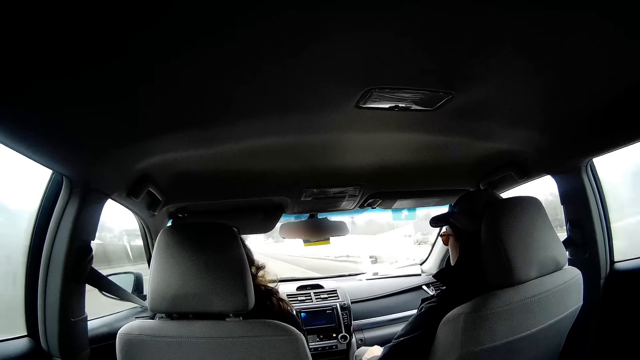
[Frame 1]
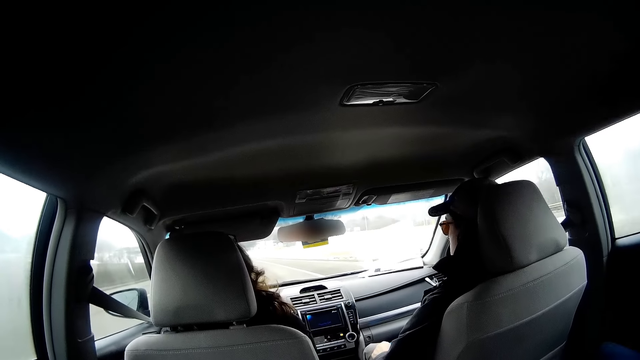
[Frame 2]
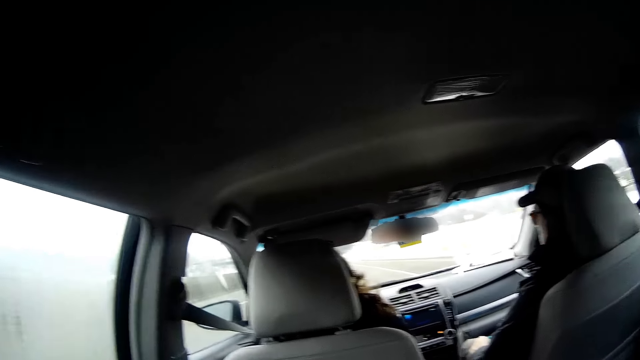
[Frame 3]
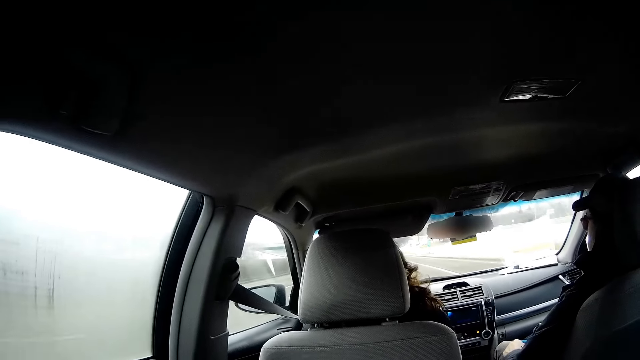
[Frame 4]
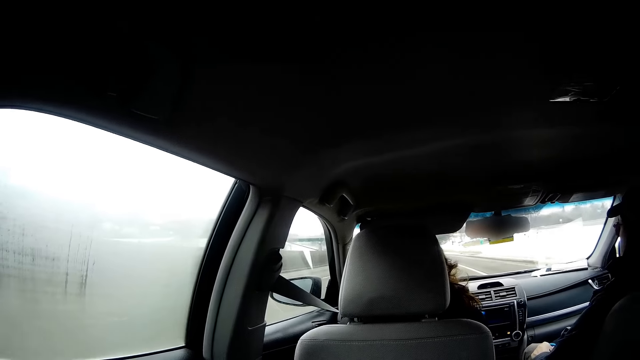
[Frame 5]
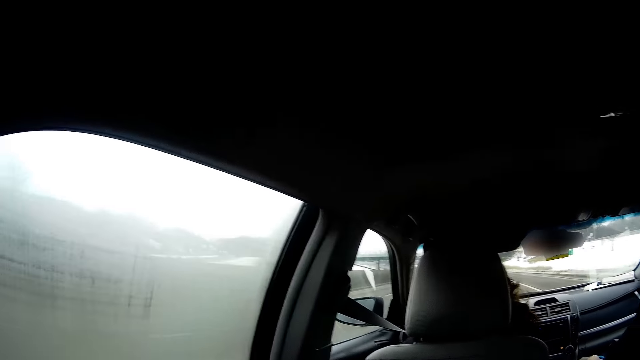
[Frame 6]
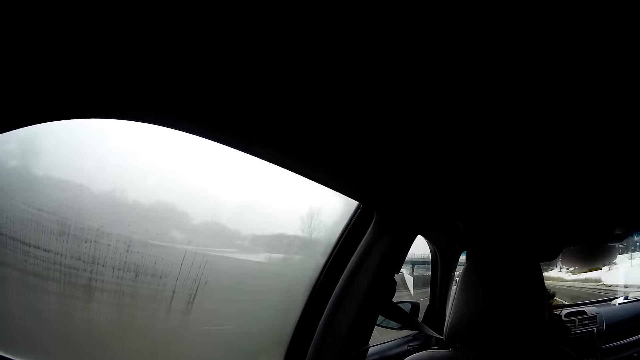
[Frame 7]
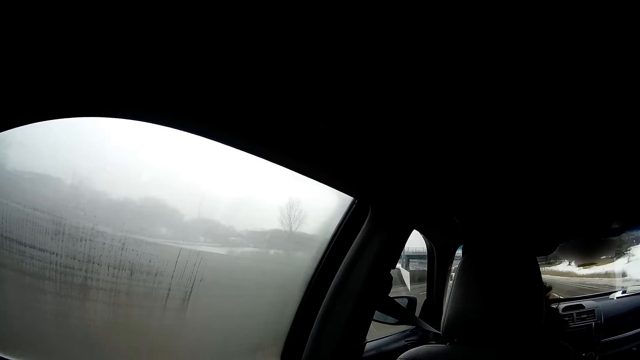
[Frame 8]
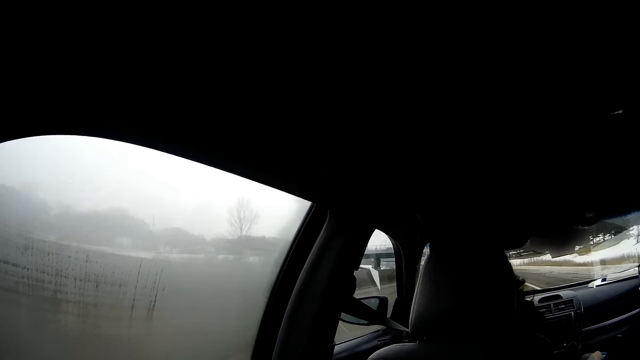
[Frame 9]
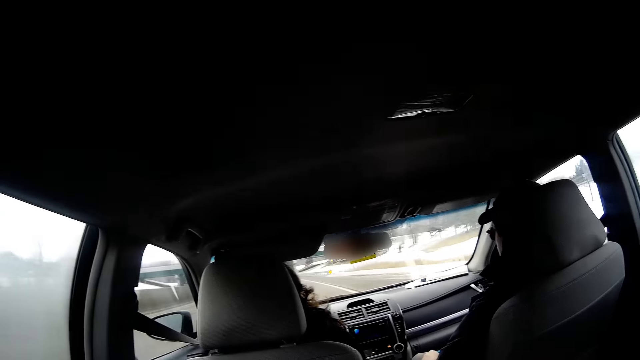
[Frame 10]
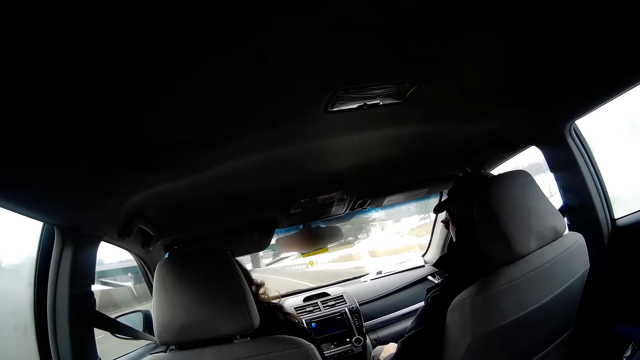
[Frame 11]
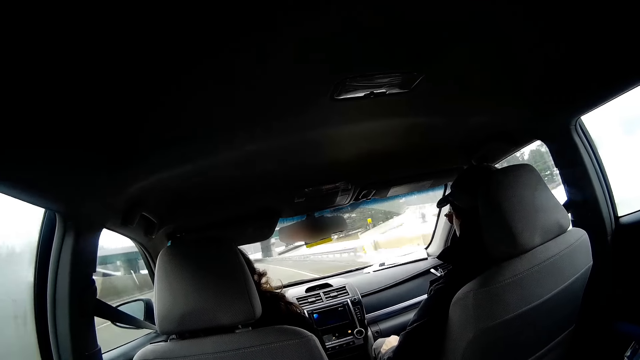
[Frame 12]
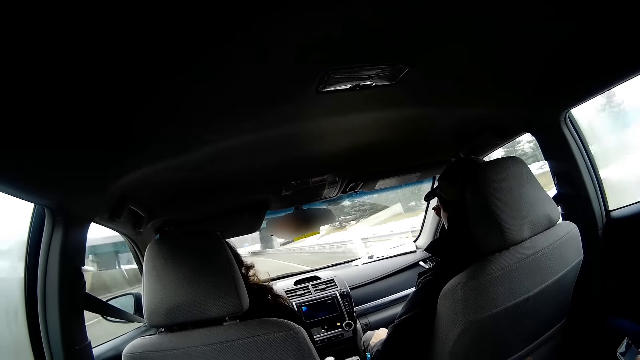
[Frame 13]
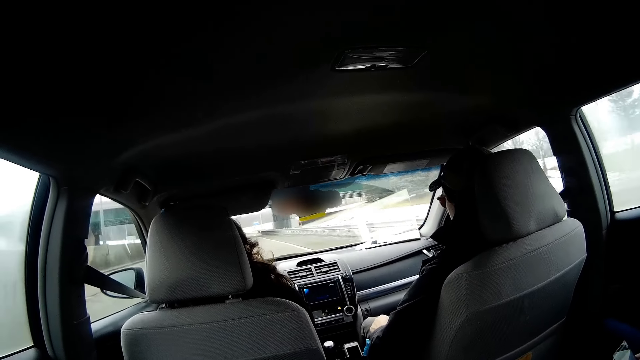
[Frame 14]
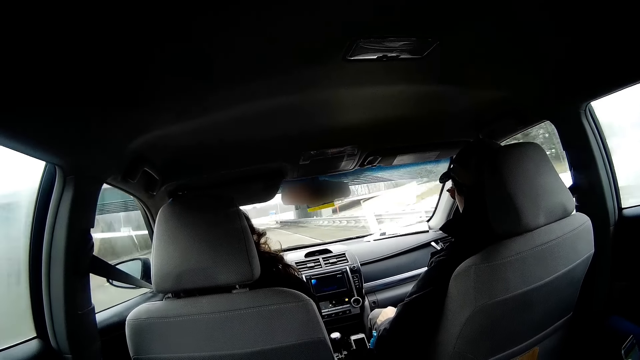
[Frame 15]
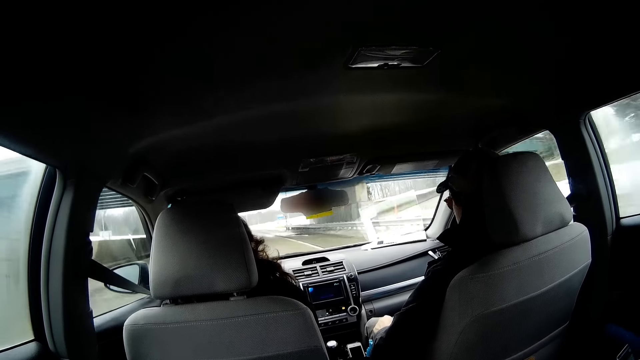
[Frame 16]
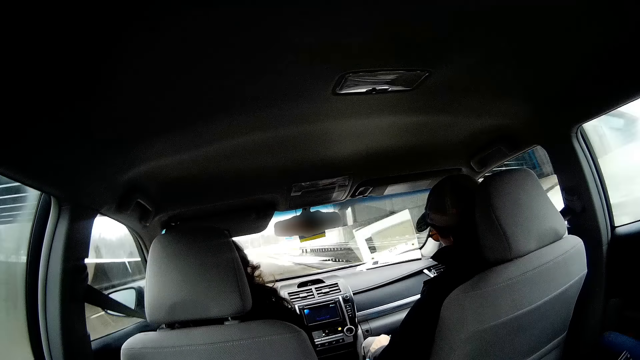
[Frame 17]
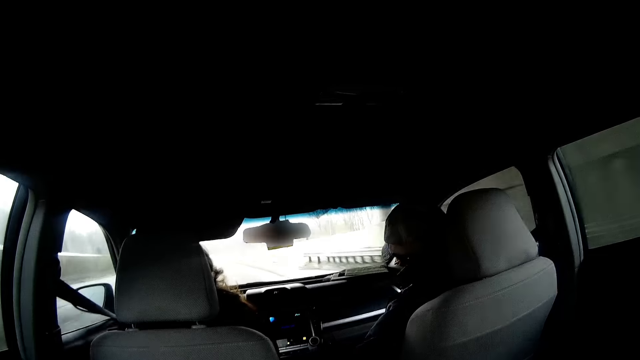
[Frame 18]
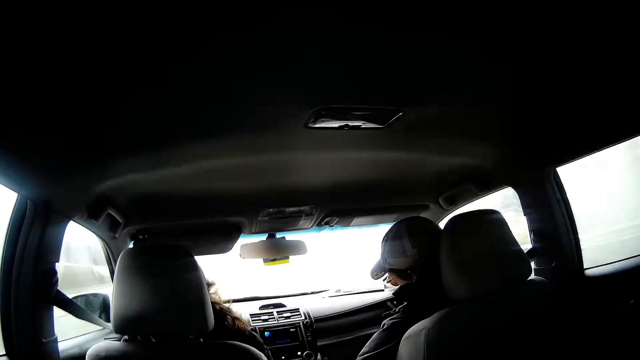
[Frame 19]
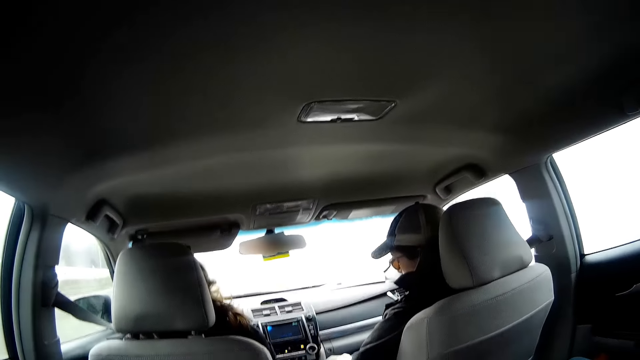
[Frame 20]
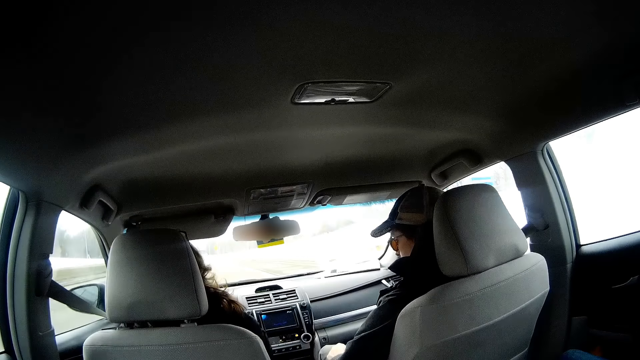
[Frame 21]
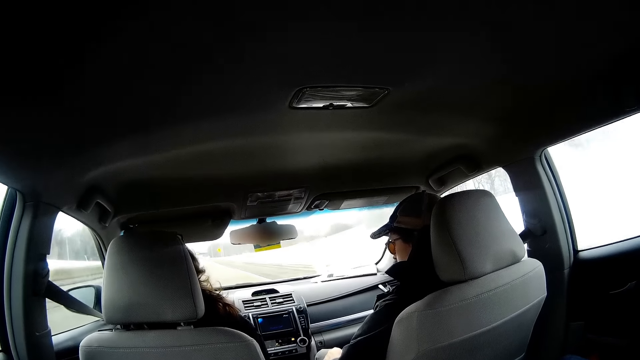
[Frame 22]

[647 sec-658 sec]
The camera wearer looks through the car window. A person drives a car.

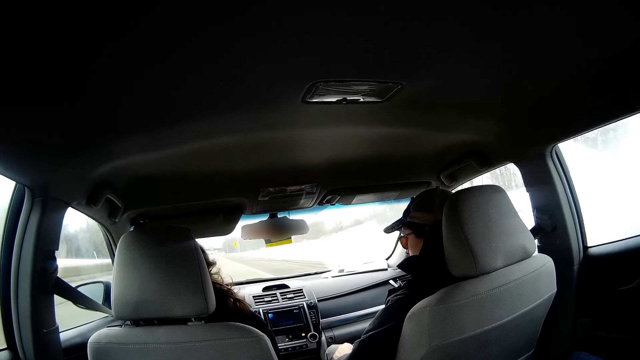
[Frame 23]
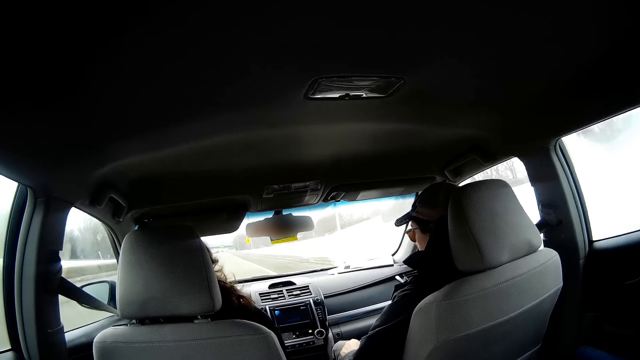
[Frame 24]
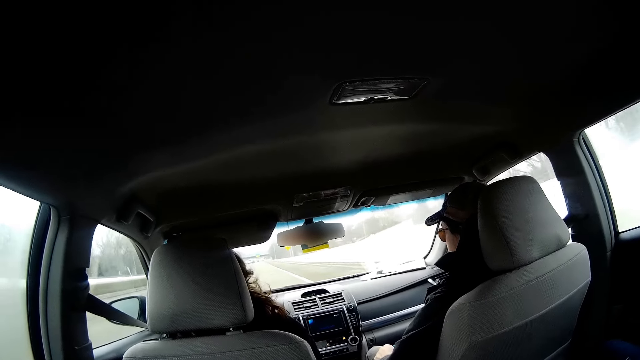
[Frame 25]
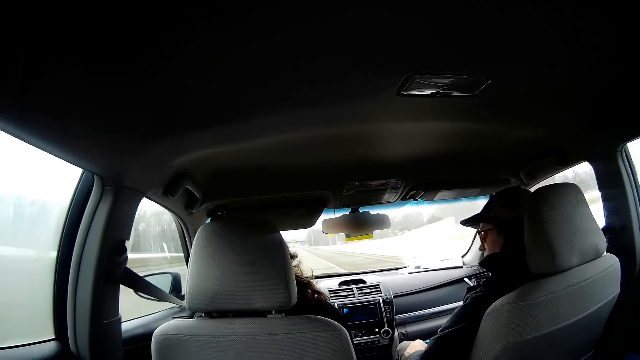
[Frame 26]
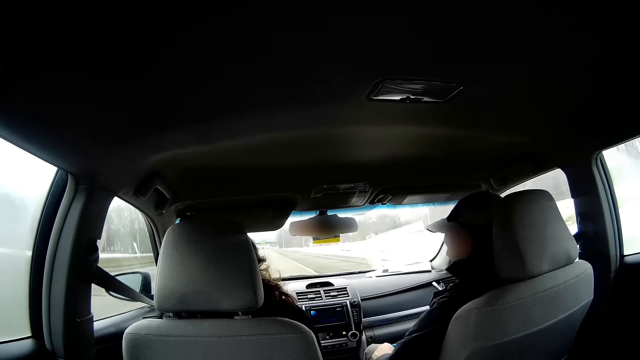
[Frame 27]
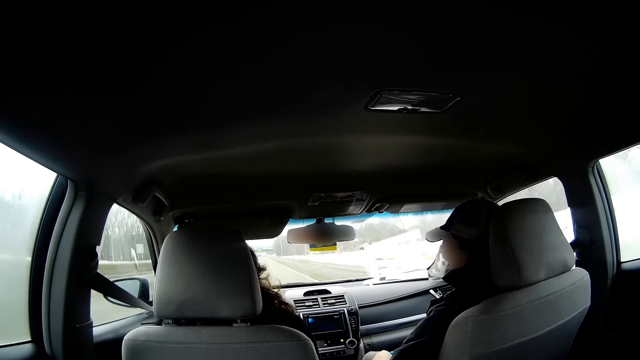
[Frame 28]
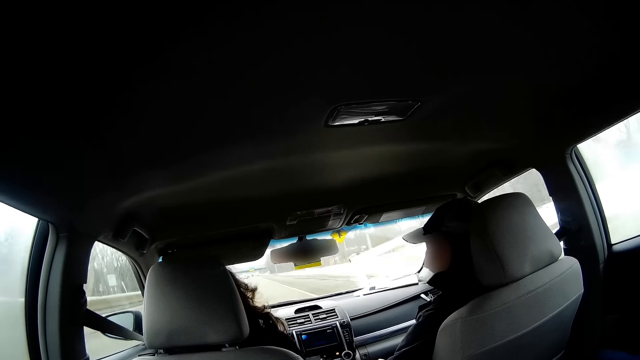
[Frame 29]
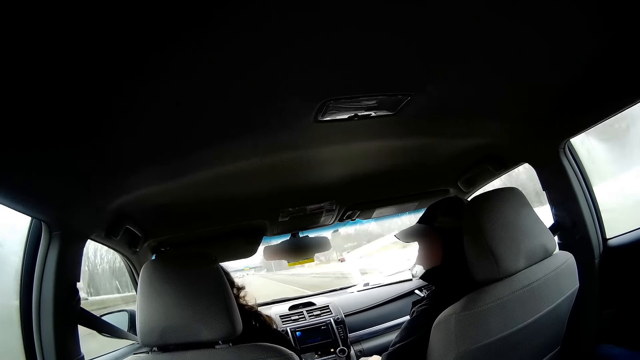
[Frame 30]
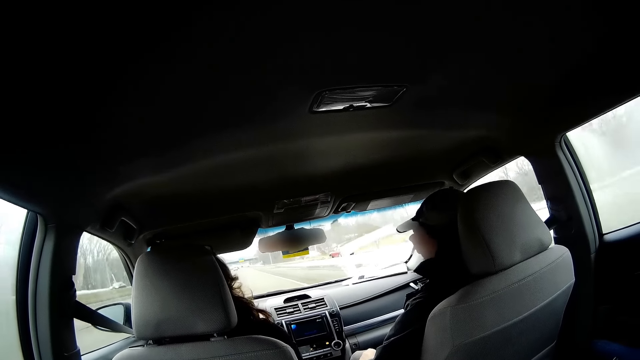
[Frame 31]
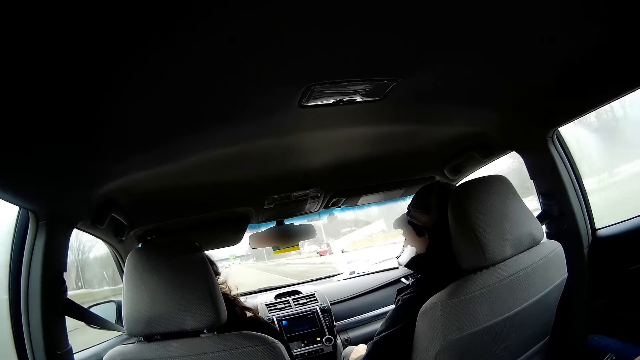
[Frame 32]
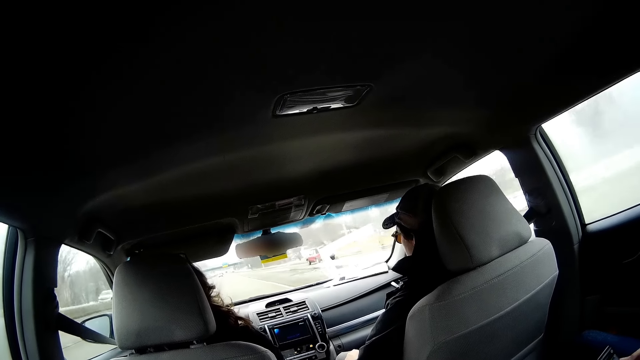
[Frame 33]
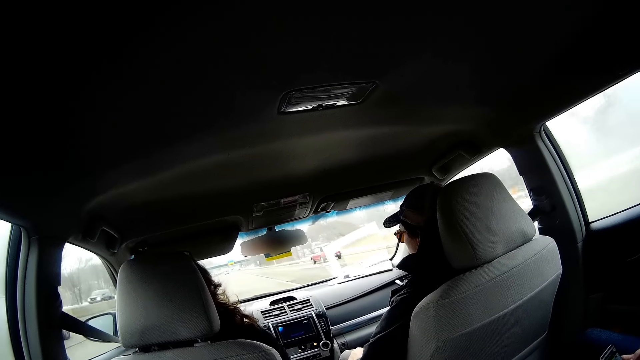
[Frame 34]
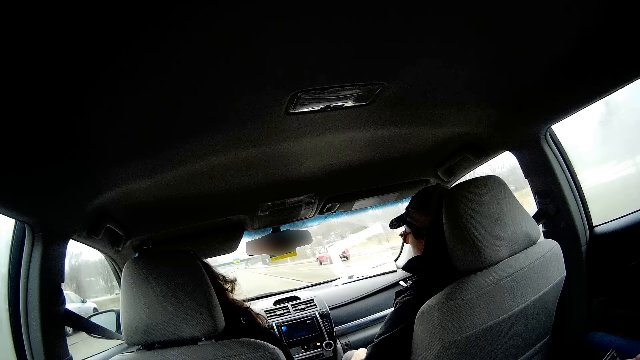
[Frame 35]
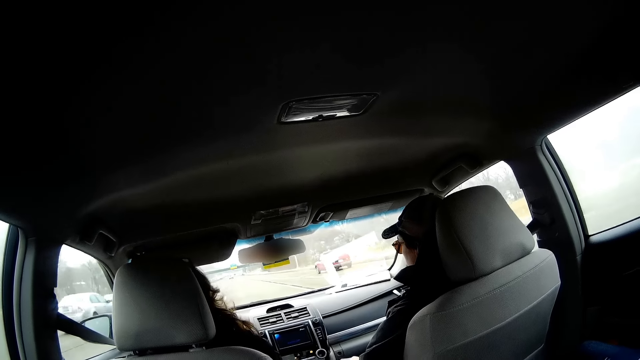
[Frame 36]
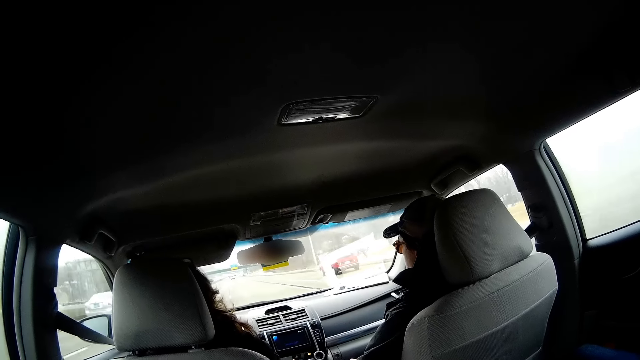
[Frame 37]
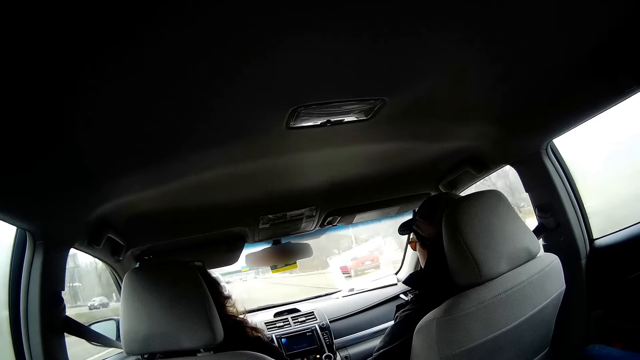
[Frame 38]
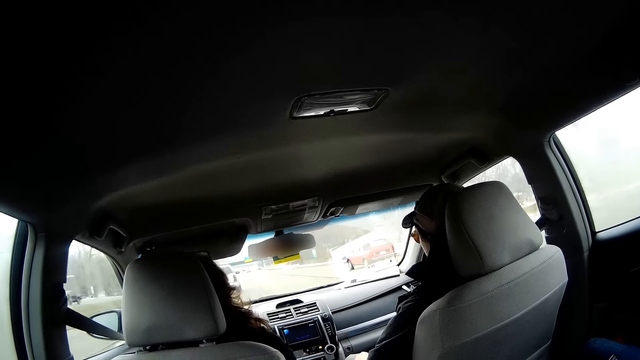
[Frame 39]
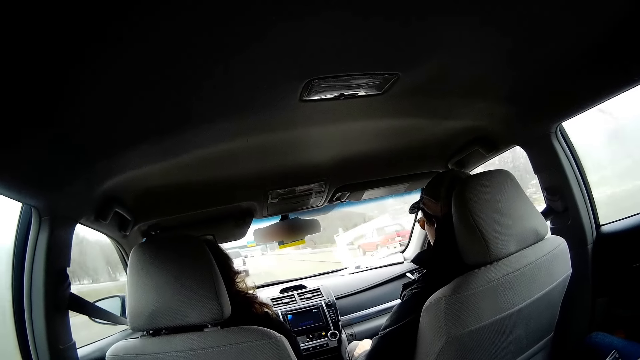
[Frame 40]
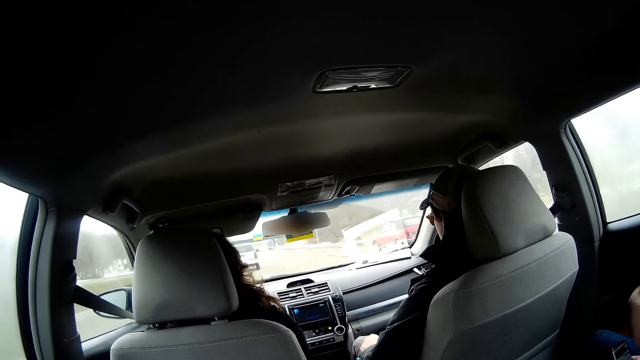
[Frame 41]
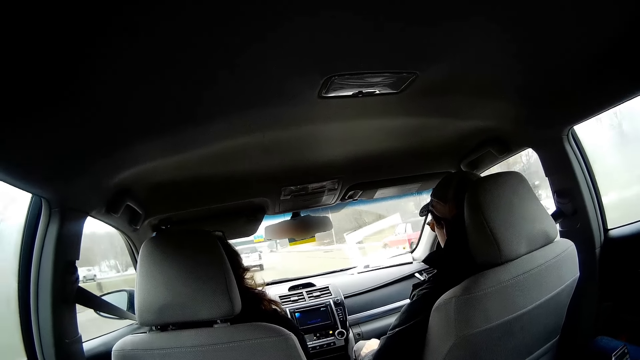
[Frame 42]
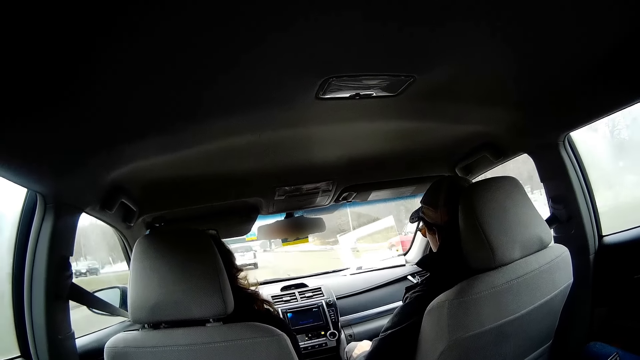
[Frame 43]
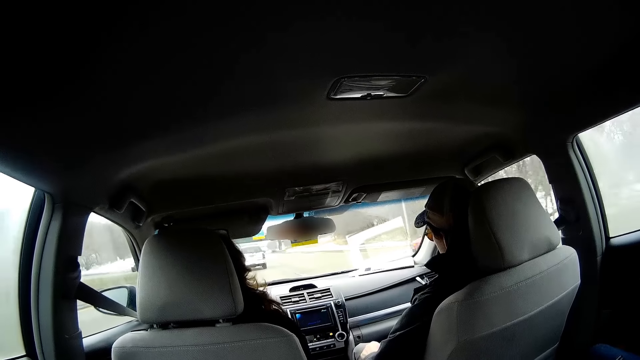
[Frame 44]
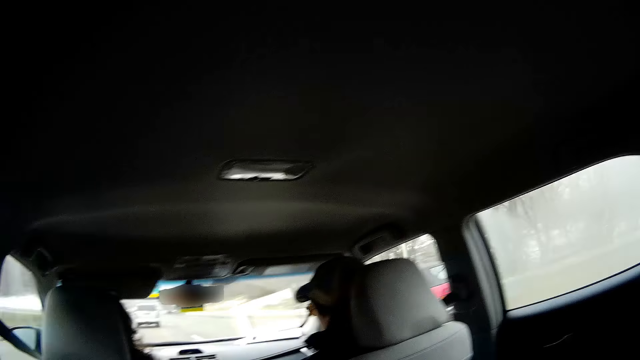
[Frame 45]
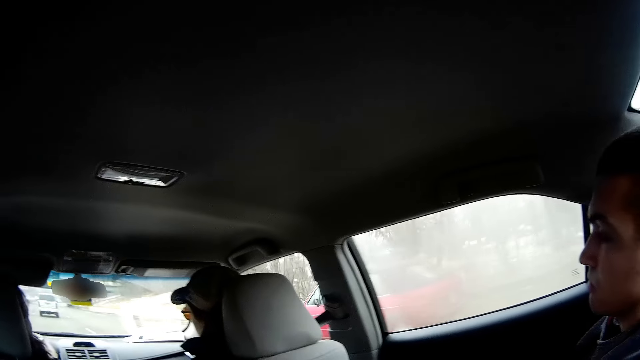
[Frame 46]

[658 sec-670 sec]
A person talks to another person. The other person drives a car.
